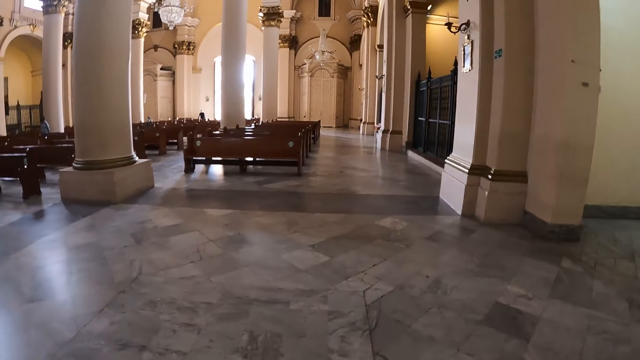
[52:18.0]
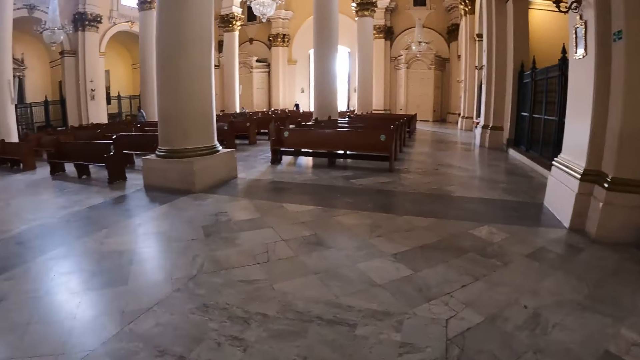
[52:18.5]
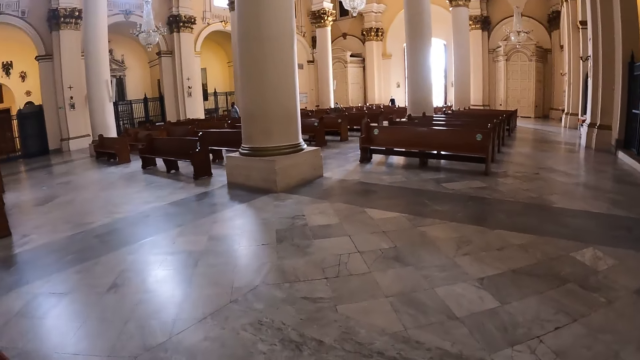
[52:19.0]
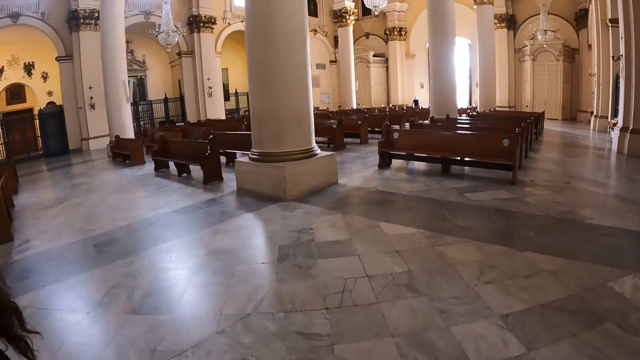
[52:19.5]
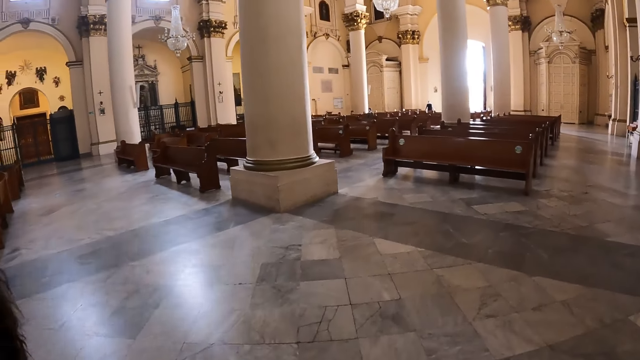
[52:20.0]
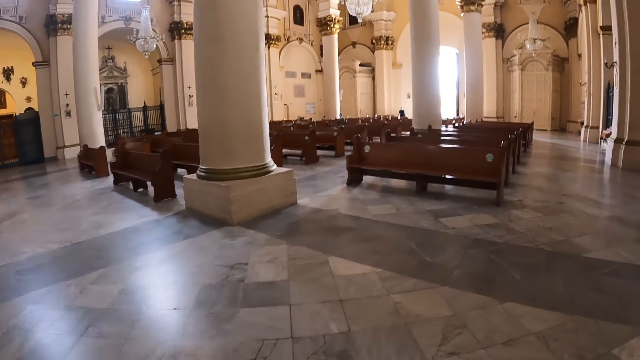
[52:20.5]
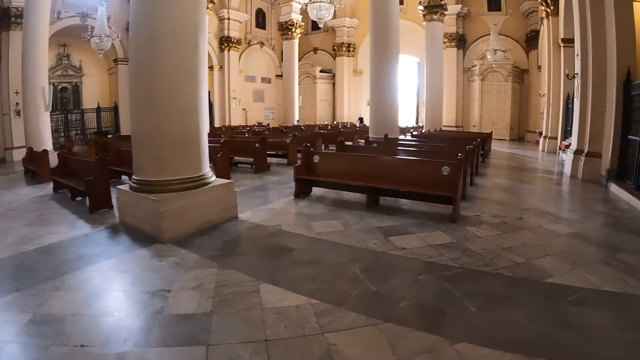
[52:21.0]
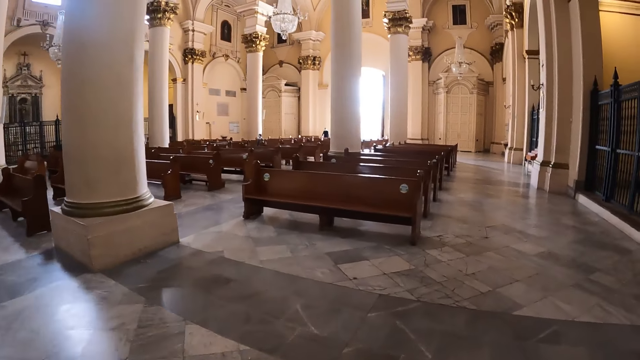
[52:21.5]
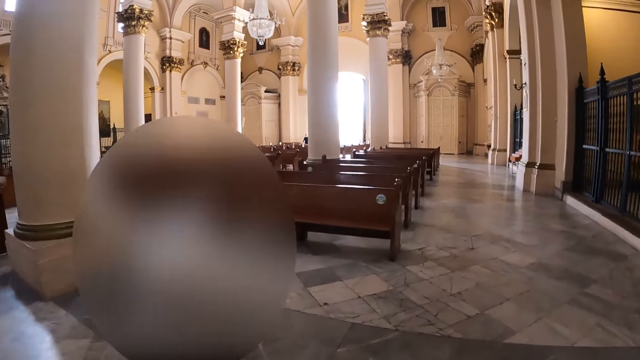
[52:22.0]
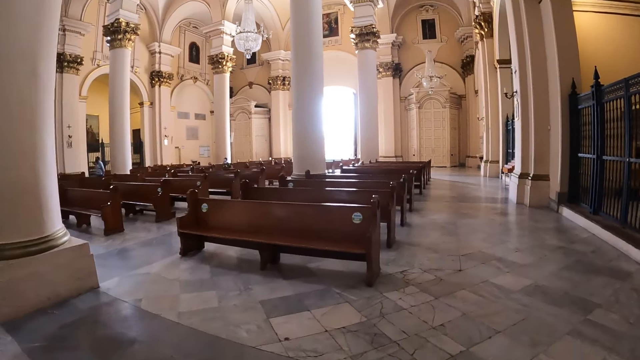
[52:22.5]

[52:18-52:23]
The camera wearer walks in the church.

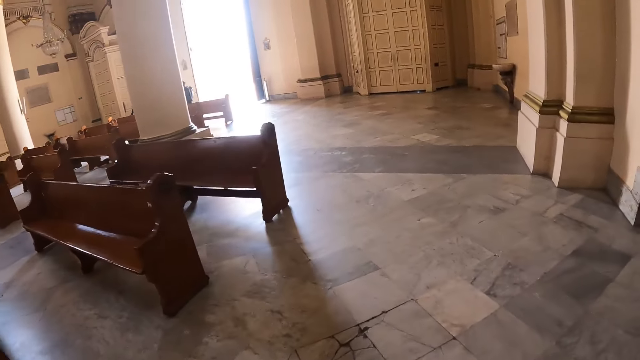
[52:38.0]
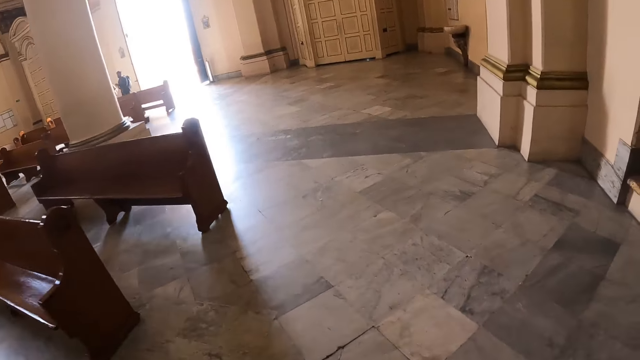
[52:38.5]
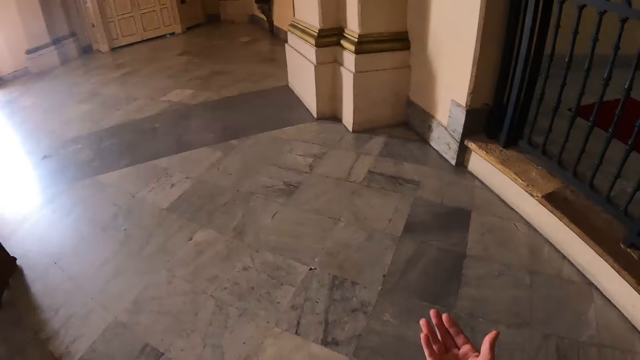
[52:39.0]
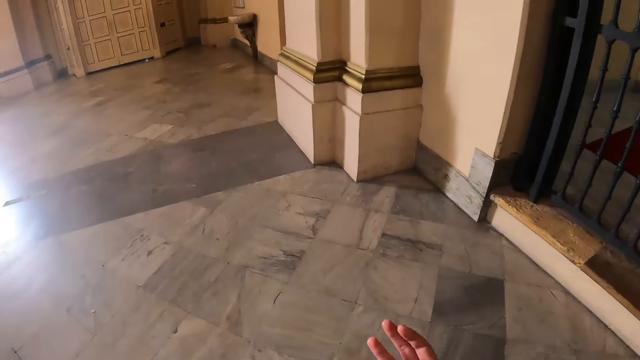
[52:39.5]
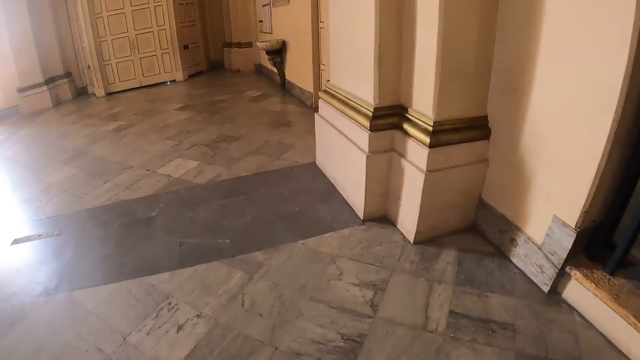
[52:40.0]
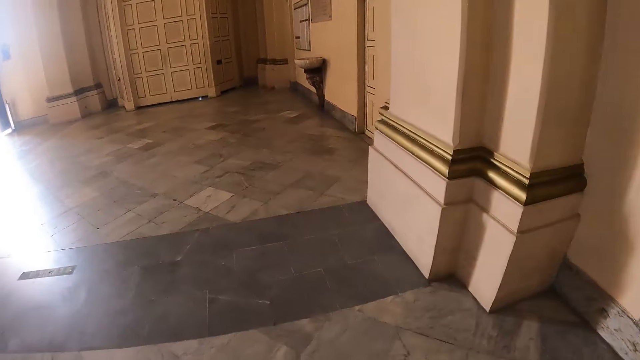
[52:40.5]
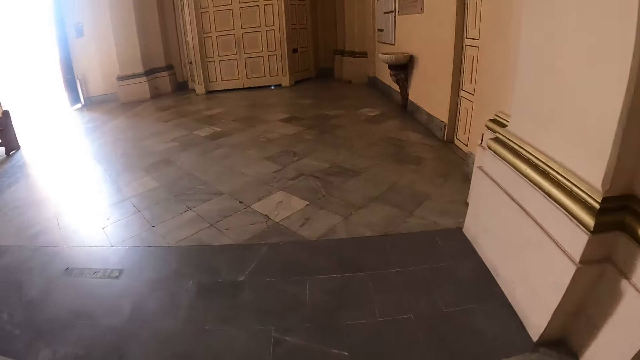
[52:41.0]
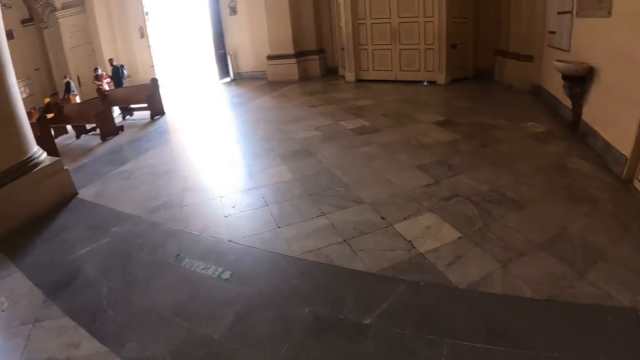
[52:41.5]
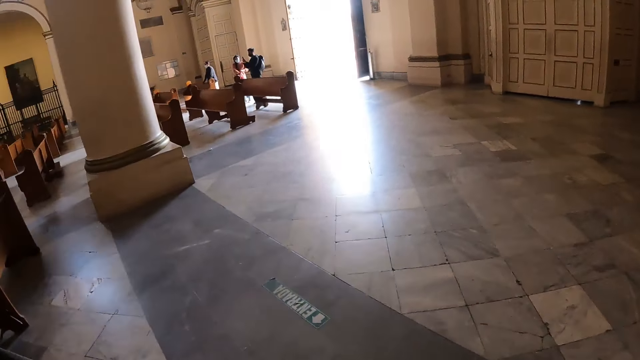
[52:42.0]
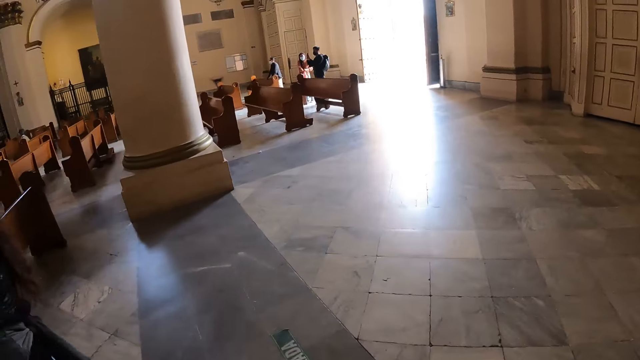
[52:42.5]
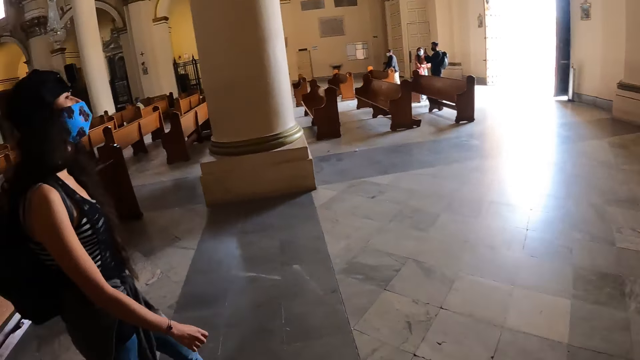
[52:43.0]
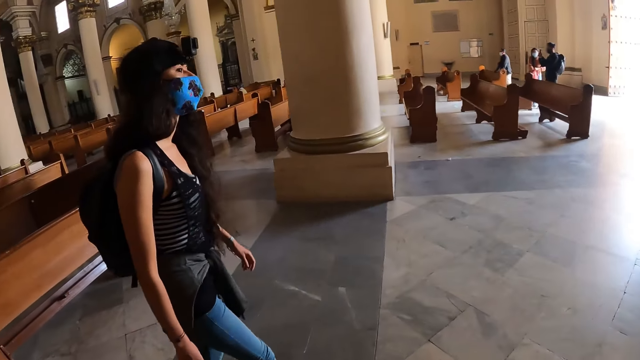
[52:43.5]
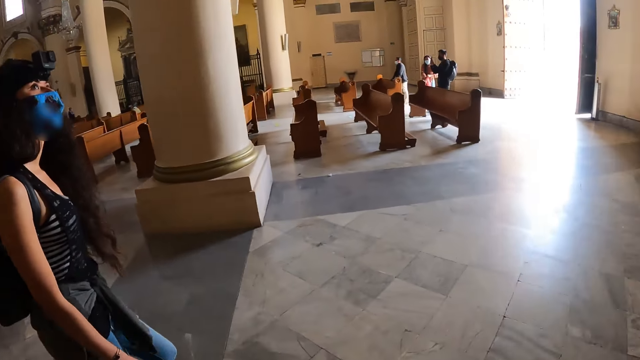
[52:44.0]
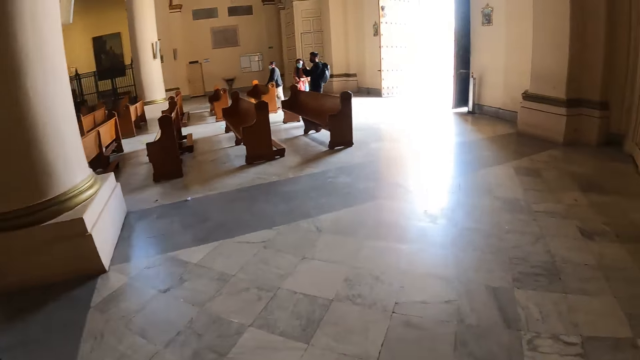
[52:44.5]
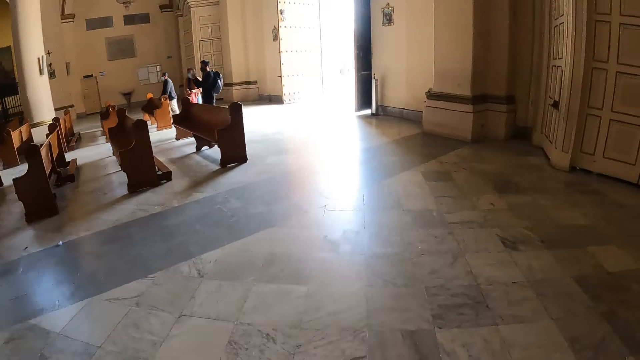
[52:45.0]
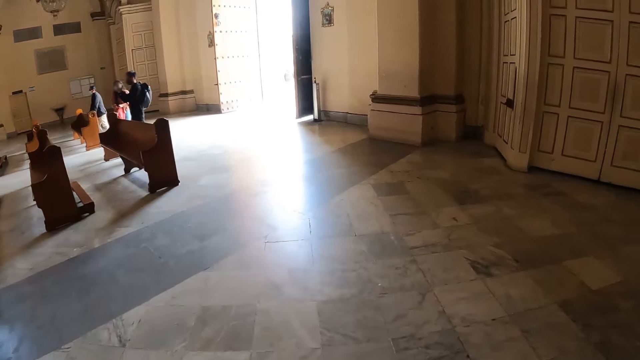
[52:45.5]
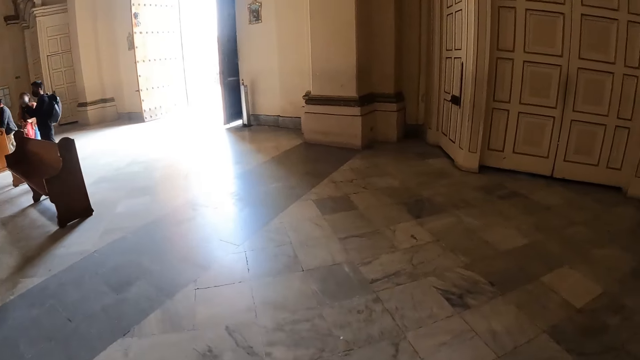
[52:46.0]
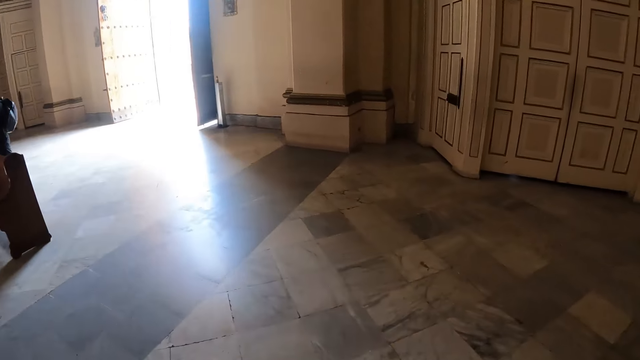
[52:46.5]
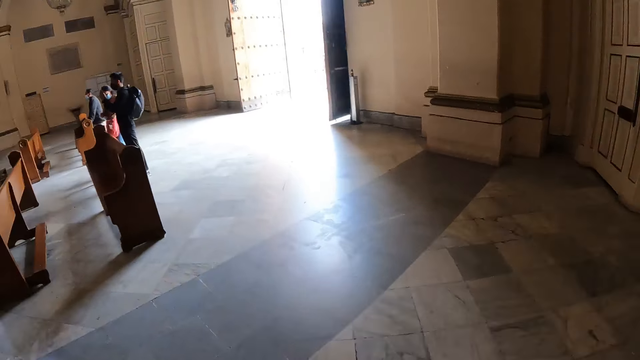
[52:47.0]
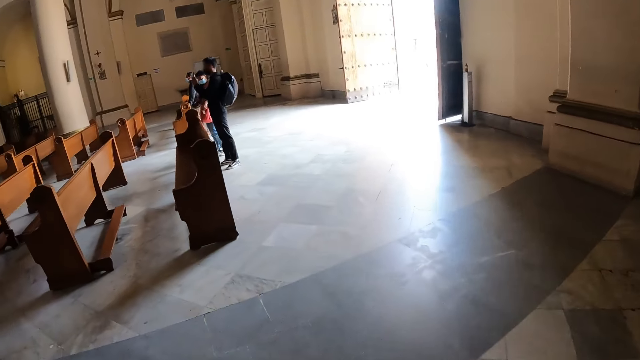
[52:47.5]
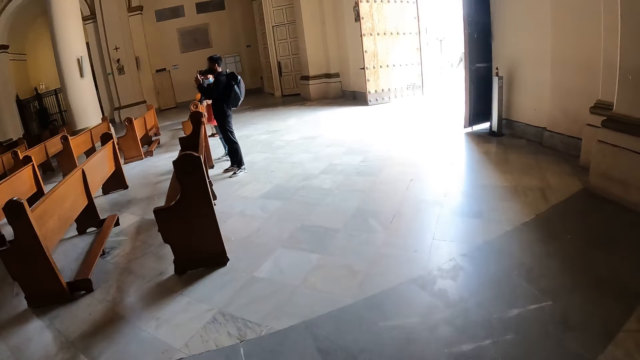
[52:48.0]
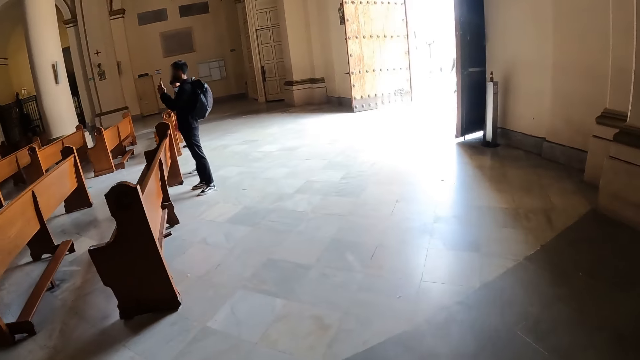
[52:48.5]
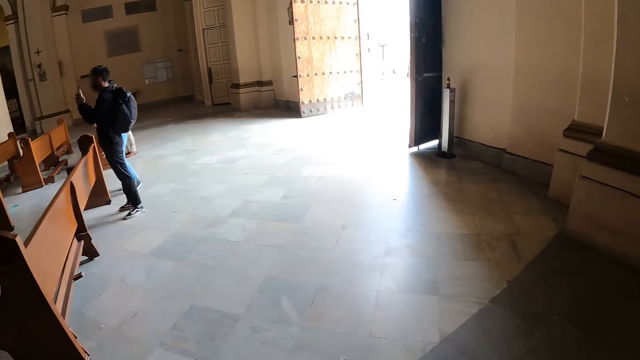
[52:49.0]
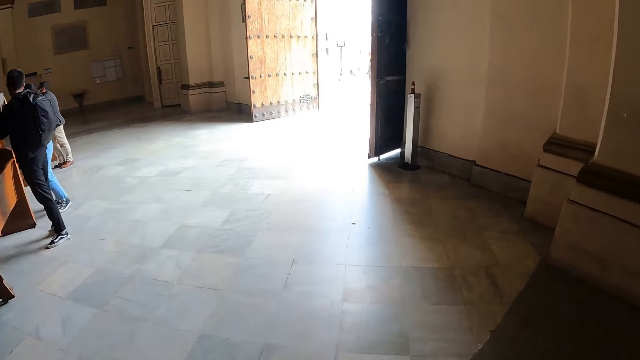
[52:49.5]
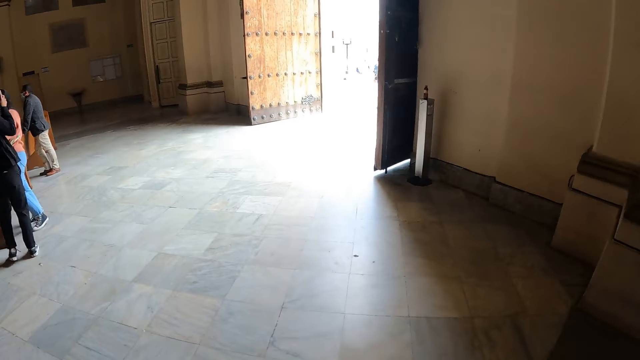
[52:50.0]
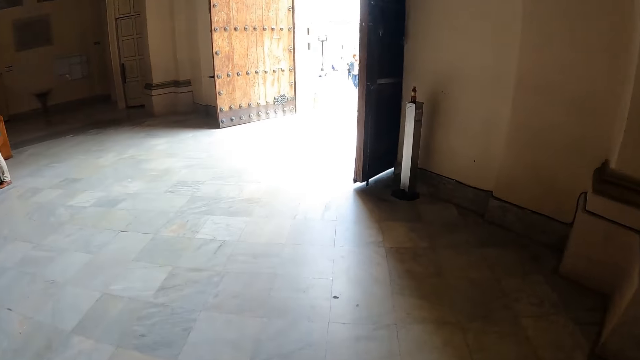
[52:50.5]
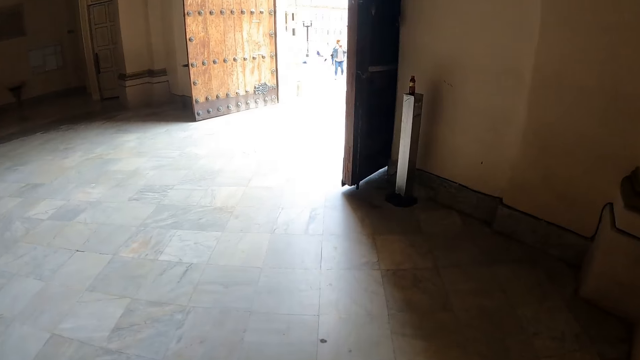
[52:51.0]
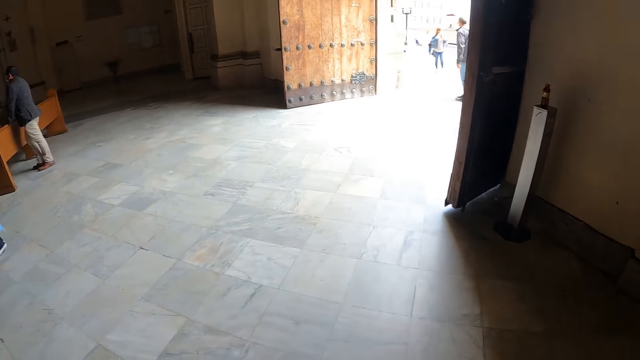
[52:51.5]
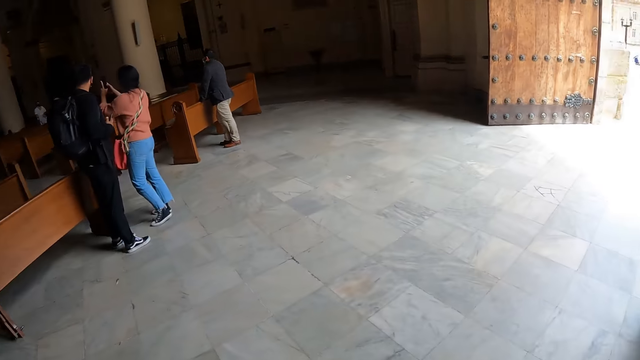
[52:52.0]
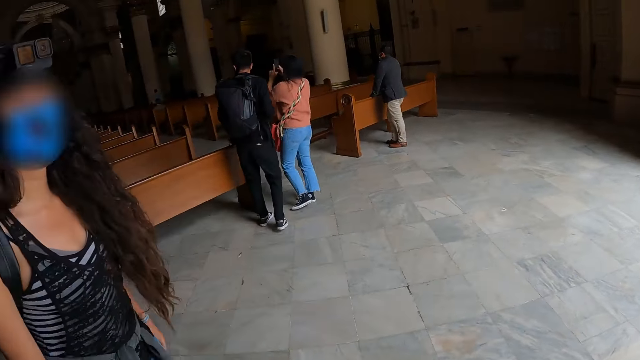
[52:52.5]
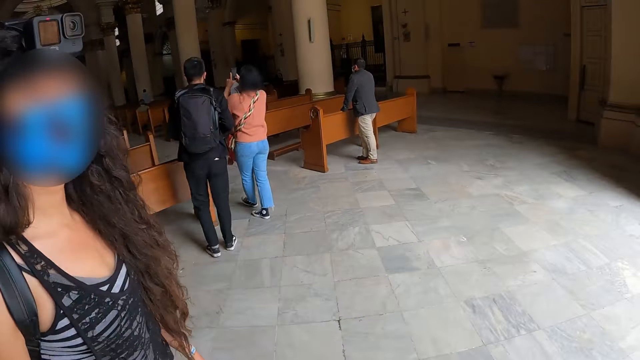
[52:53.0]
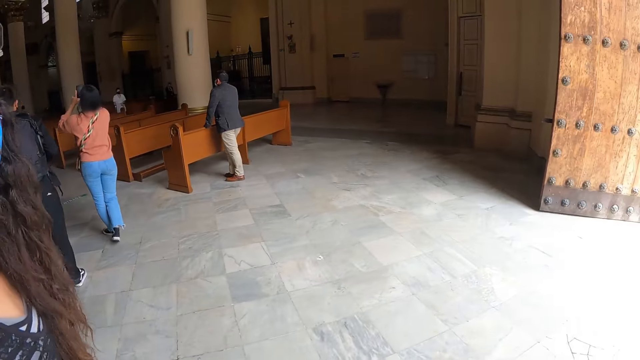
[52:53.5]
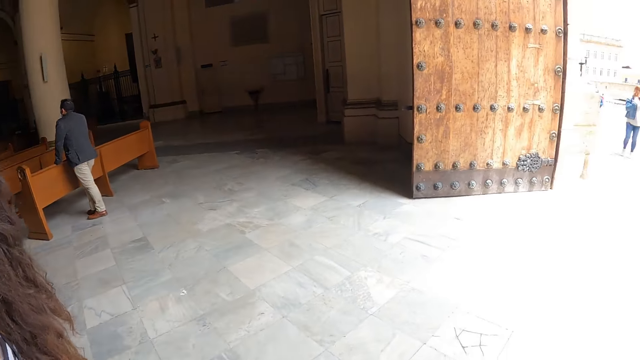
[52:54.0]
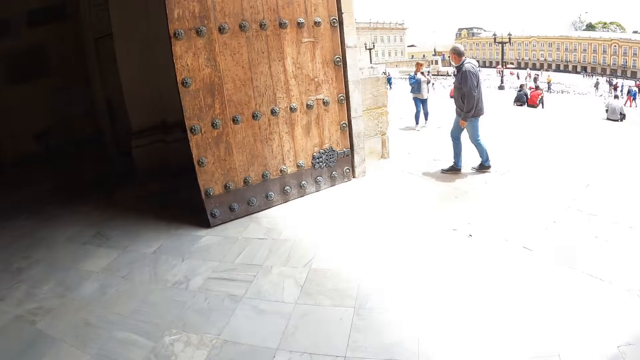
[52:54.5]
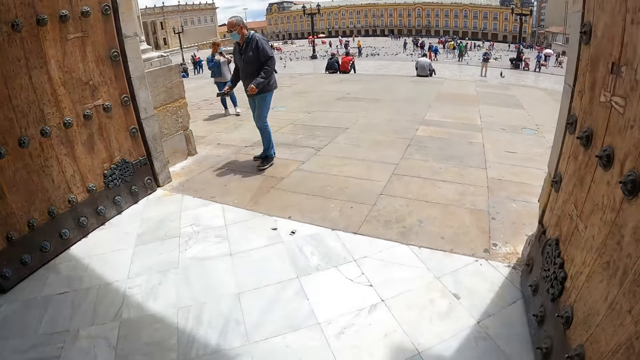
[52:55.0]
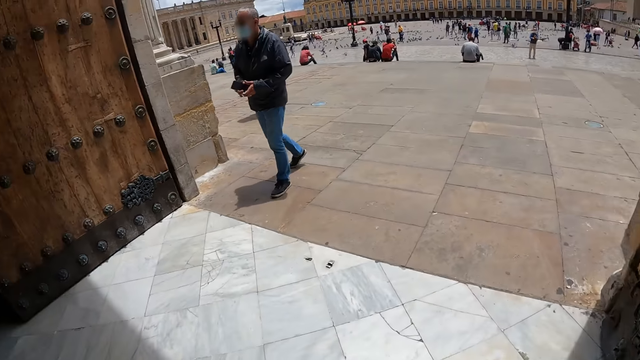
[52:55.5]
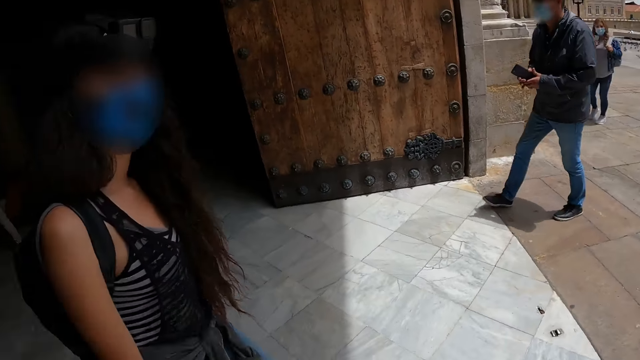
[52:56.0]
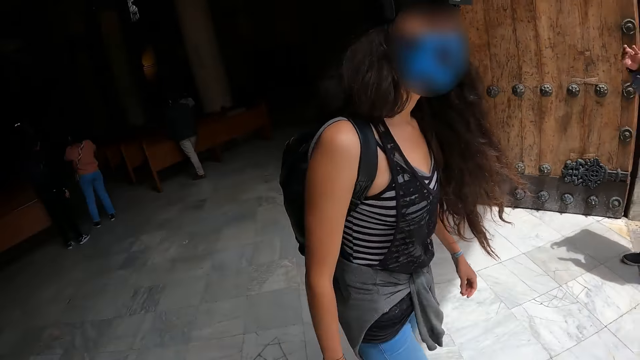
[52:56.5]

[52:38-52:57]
The camera wearer lifts the hand. They interact with a lady.
